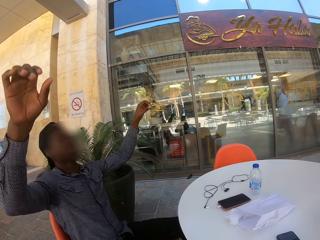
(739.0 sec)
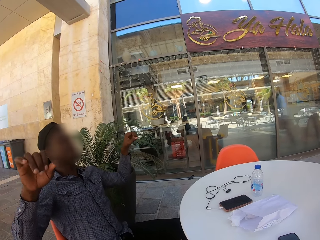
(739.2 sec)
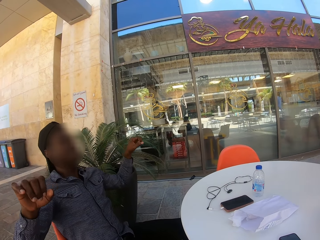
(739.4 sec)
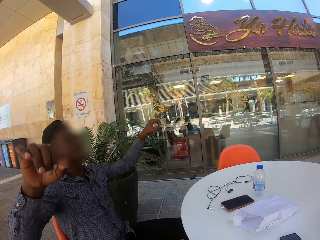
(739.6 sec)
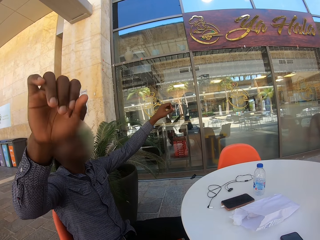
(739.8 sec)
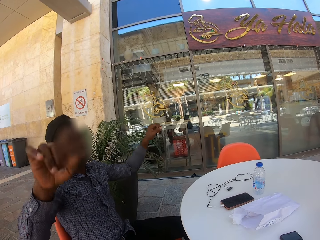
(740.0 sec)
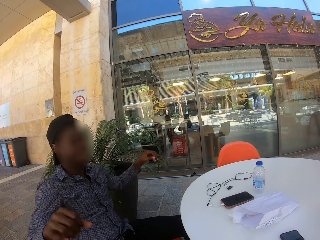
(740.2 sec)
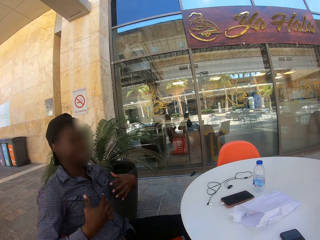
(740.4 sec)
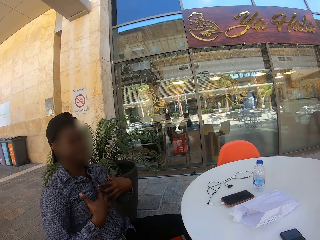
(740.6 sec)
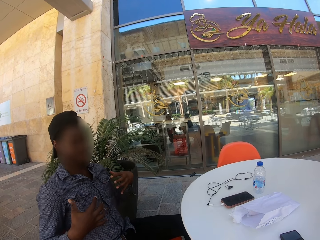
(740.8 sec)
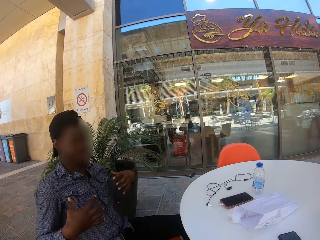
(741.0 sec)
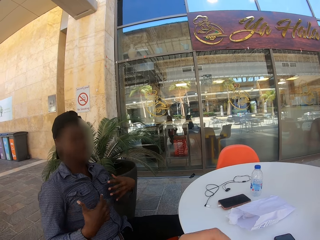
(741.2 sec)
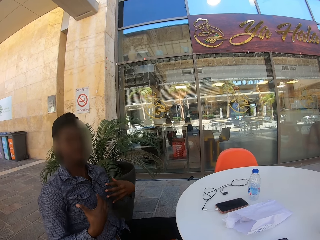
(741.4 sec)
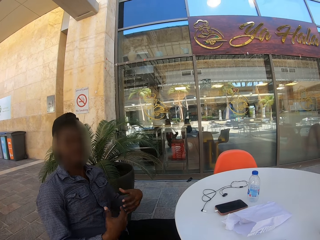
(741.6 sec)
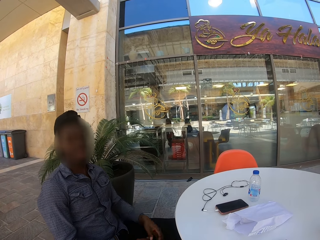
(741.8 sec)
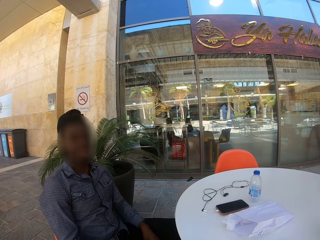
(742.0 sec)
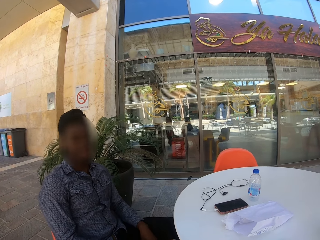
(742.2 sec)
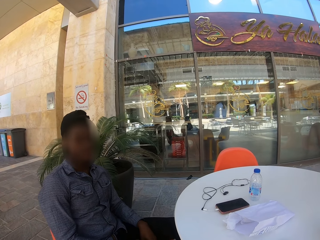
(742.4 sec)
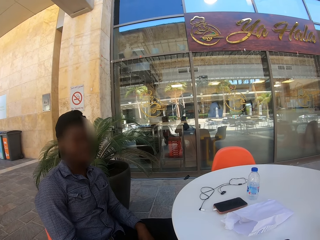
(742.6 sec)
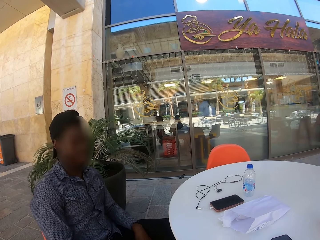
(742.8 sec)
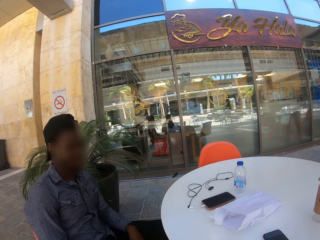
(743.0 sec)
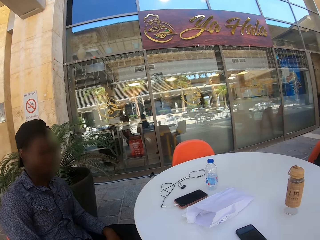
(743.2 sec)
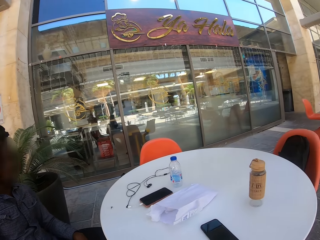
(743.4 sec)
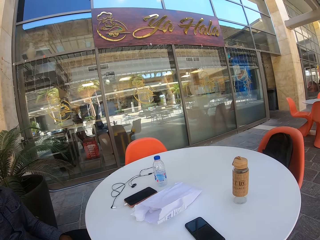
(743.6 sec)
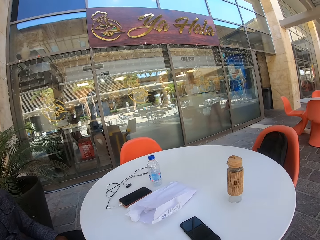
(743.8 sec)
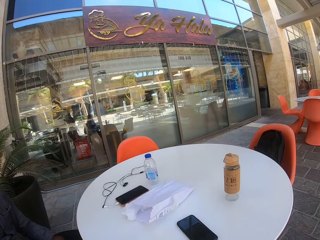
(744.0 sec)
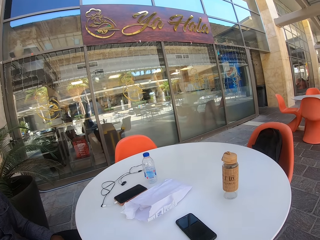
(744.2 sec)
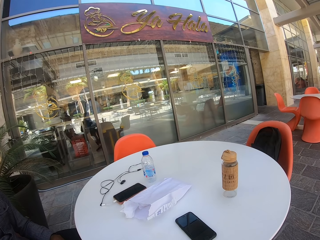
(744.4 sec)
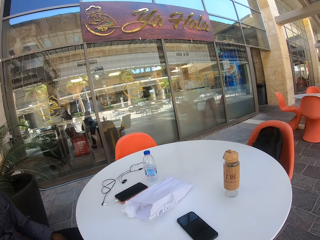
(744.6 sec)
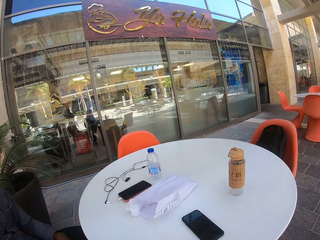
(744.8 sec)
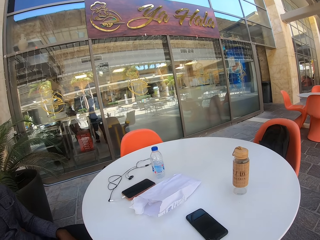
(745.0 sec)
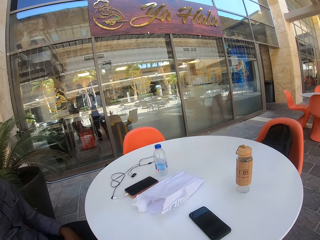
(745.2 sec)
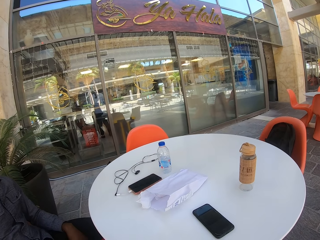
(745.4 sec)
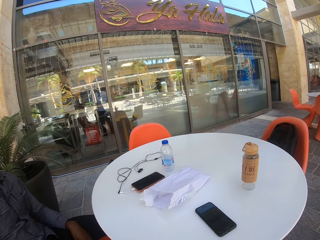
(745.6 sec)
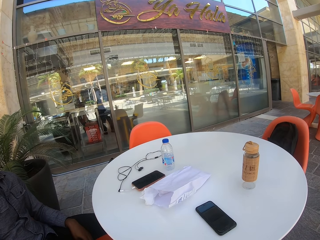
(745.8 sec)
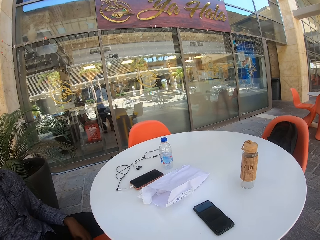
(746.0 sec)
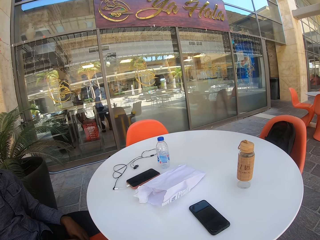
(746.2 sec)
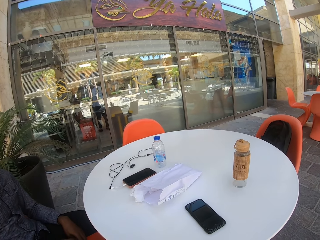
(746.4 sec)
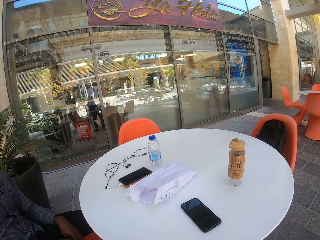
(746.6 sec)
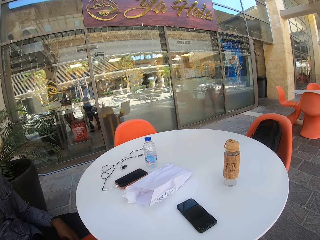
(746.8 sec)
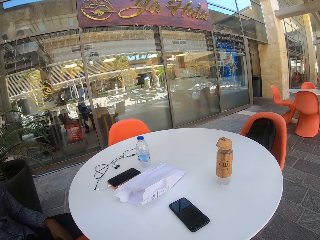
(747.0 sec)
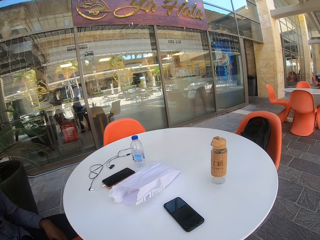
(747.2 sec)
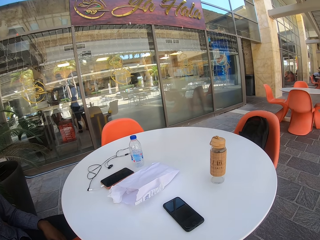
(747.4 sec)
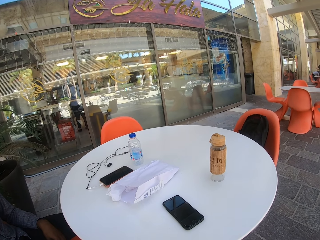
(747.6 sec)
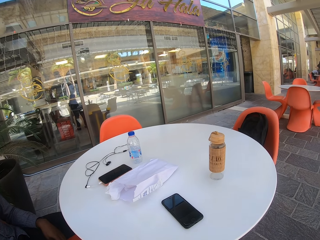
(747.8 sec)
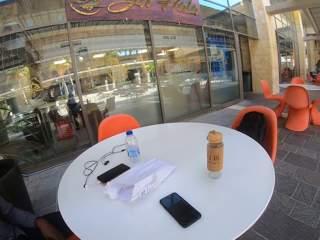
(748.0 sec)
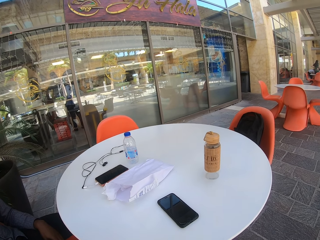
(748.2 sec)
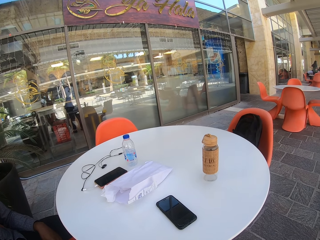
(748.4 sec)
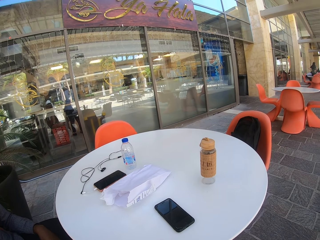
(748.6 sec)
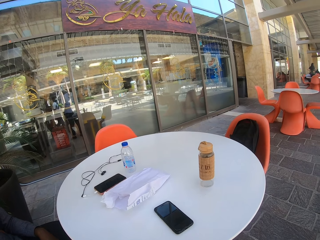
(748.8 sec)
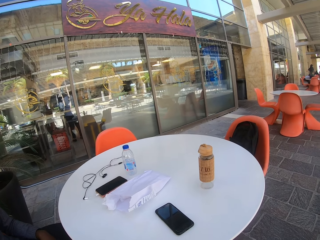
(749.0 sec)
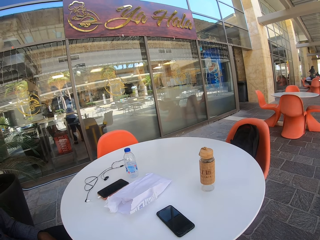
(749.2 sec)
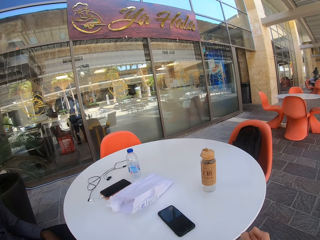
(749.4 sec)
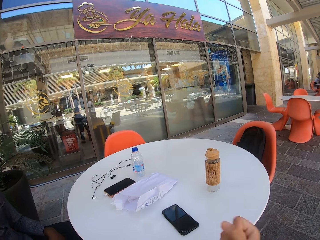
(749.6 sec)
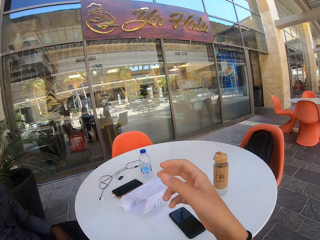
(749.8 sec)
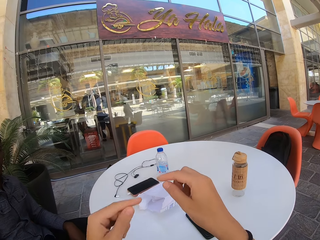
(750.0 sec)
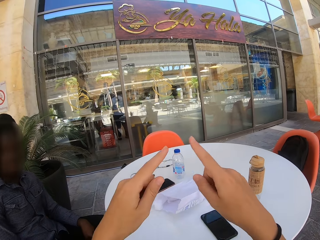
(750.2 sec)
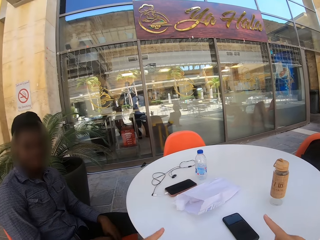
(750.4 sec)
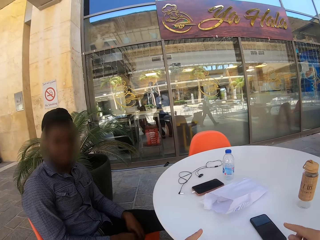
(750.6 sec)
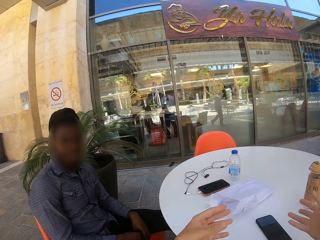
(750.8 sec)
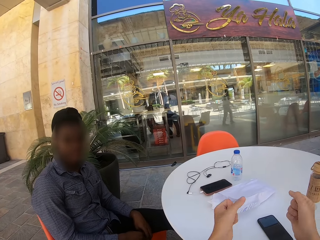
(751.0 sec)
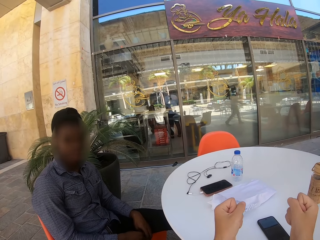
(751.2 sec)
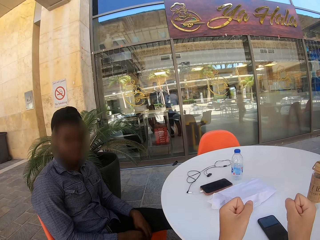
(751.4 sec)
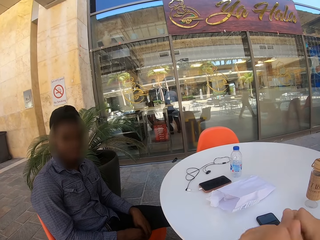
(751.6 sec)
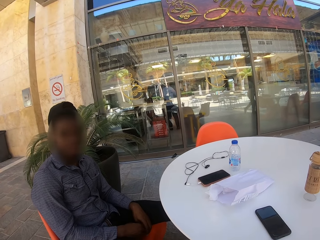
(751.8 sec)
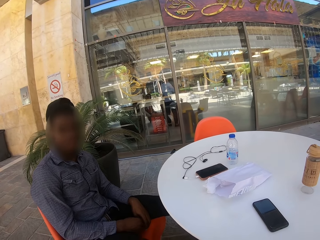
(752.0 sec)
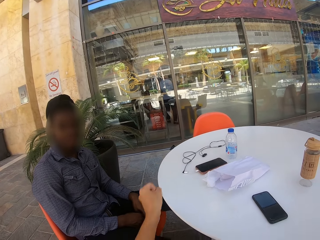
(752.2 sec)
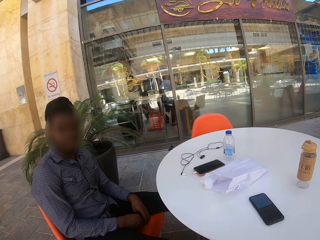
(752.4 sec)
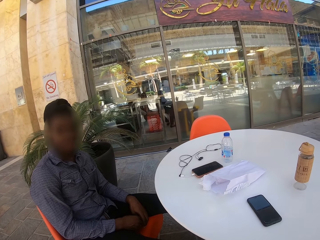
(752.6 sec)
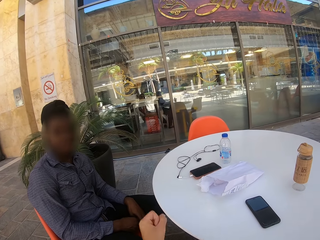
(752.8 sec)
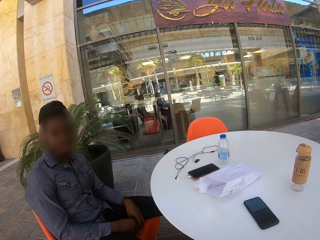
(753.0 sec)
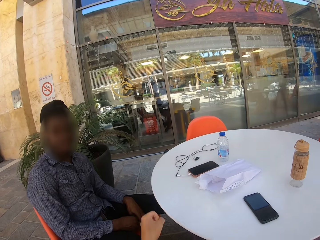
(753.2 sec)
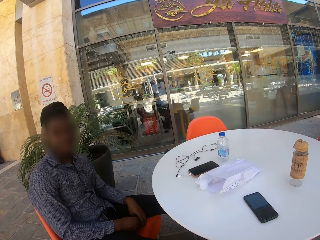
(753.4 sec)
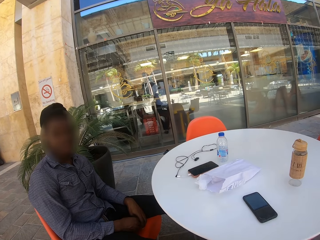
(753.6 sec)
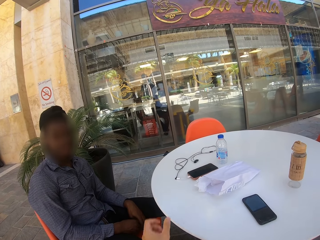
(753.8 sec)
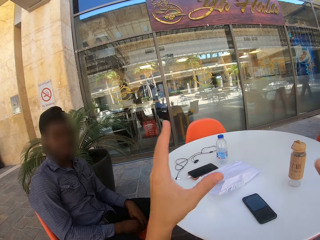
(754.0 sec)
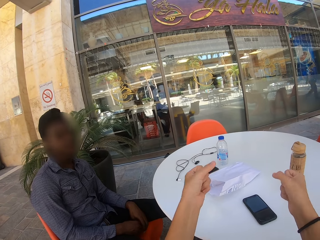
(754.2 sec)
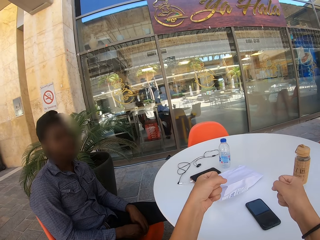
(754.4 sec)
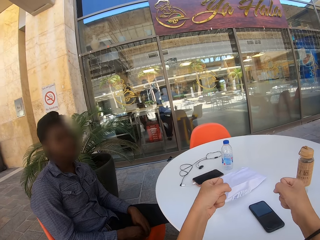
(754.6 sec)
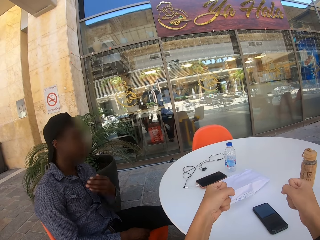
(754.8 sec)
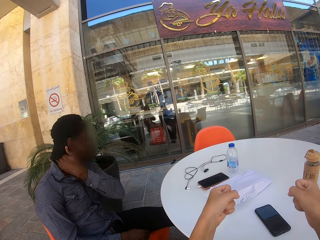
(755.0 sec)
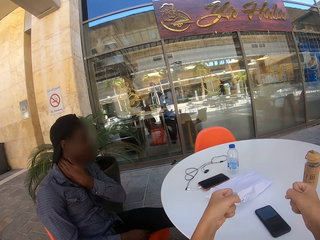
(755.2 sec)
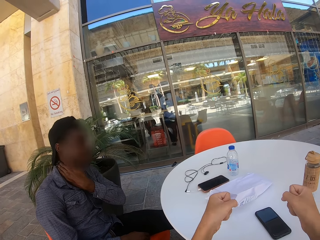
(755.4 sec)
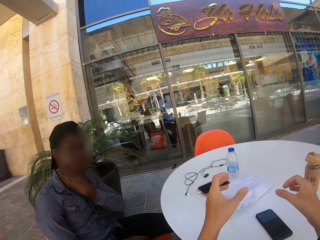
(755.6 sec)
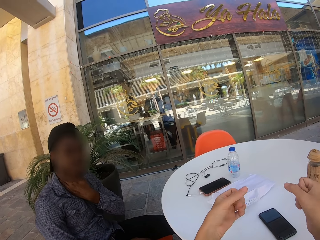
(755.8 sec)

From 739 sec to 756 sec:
A man raises the hand. The man points at himself. The camera wearer speaks to the man. They move the hands. The man touches the neck.

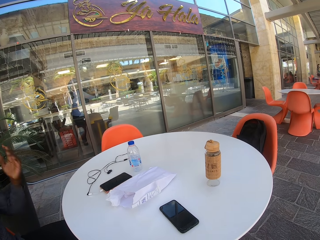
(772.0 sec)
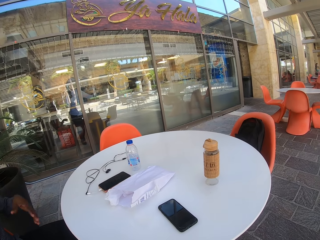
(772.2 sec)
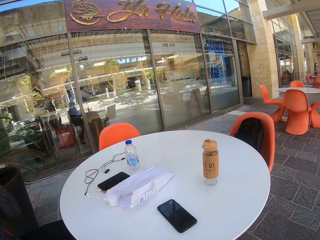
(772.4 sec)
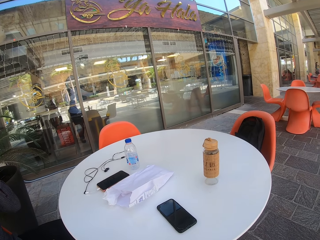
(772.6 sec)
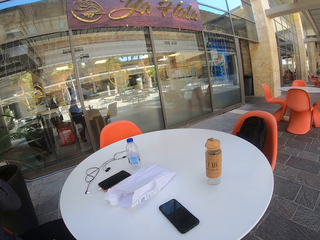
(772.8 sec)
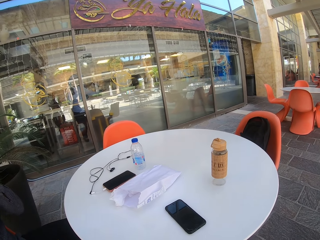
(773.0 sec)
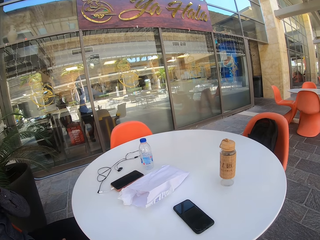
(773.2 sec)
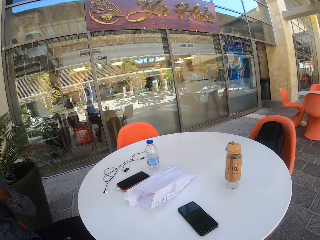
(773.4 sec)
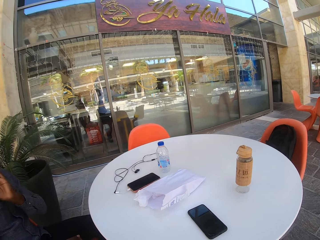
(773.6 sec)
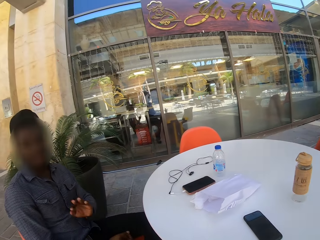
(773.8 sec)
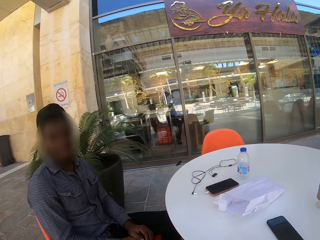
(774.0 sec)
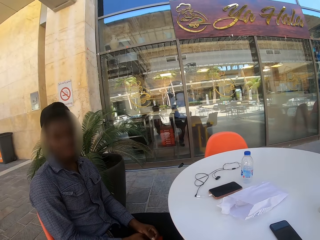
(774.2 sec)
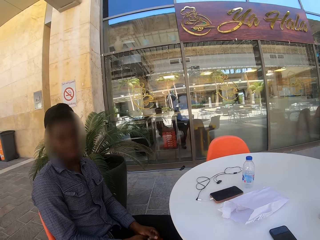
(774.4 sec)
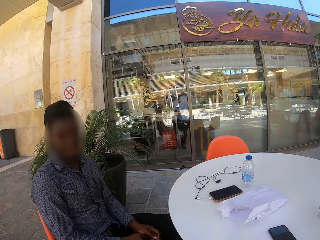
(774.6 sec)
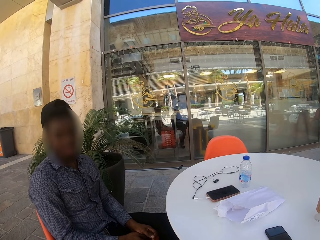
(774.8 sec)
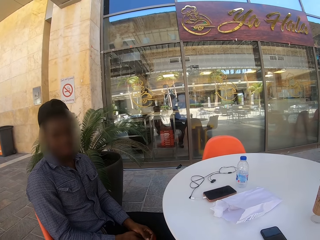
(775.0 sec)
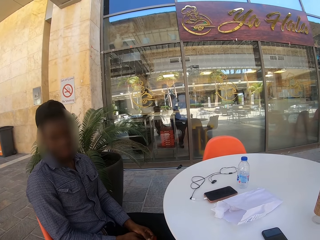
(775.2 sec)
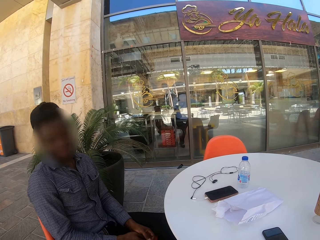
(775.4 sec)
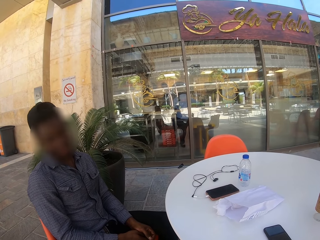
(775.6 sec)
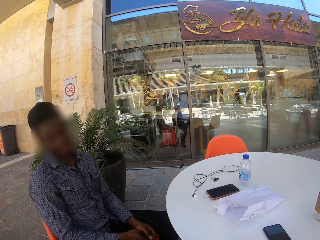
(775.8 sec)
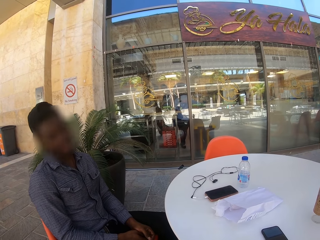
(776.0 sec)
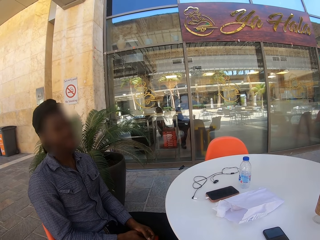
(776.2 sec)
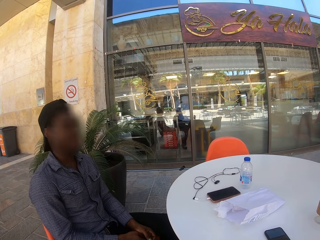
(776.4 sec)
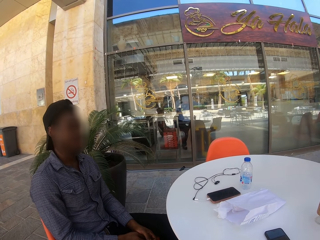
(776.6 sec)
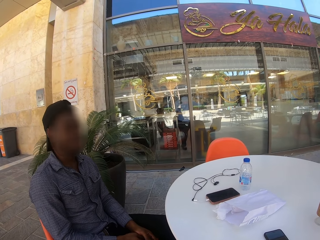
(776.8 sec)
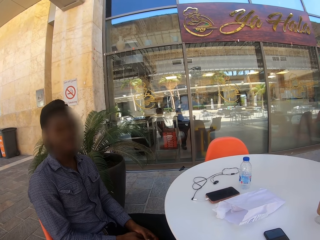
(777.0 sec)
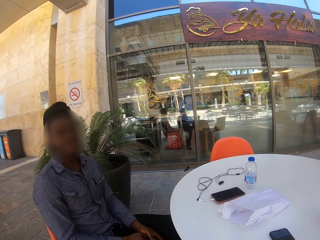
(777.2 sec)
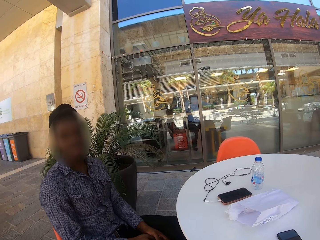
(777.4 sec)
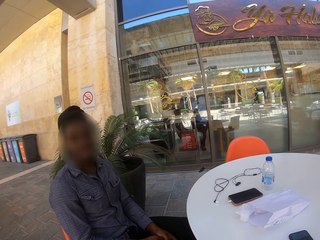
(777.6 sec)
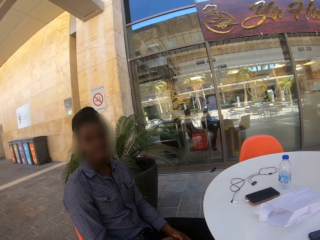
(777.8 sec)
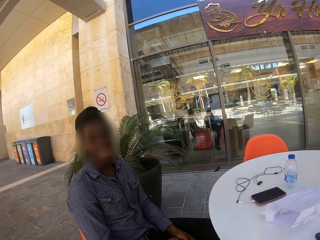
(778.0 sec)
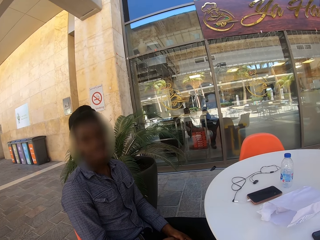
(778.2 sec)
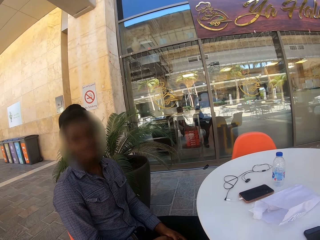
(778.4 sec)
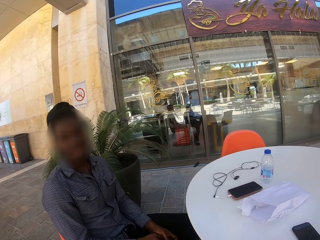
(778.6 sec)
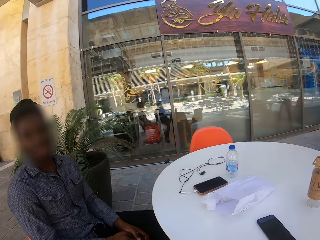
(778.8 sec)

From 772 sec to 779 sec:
A man moves the hands.
